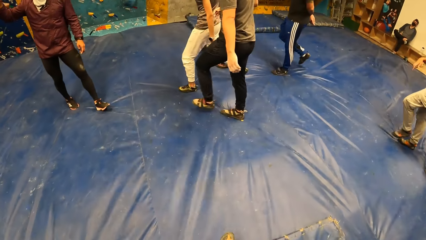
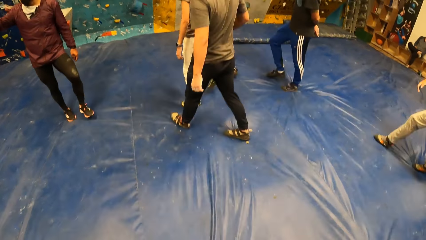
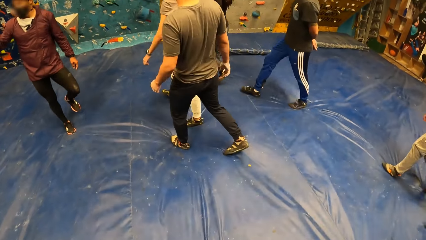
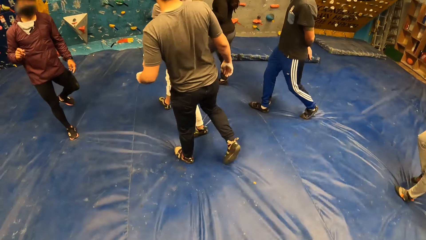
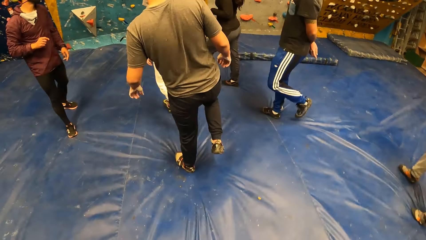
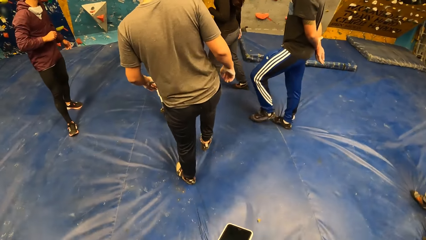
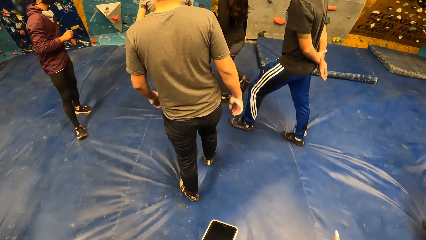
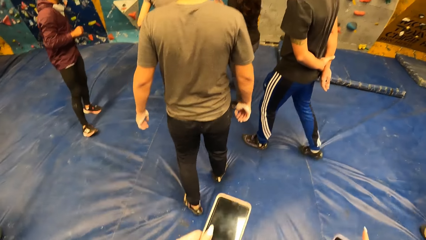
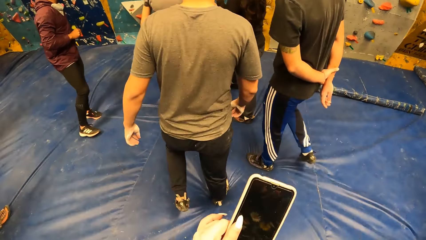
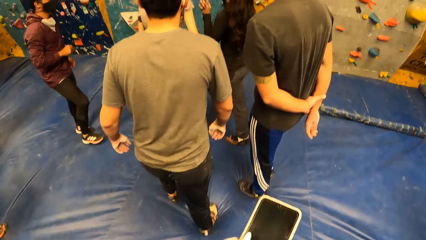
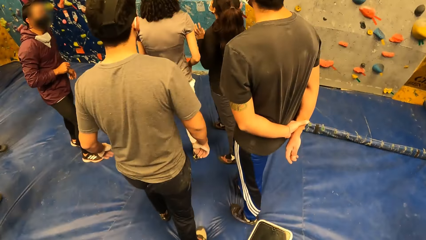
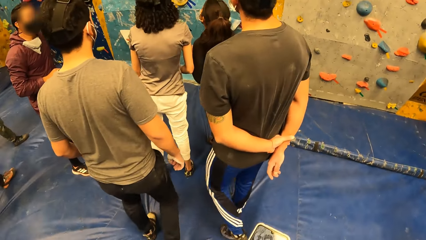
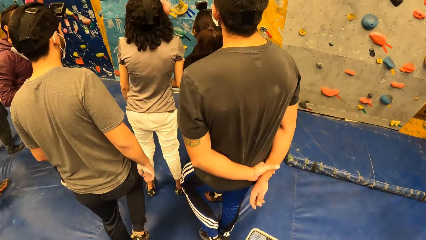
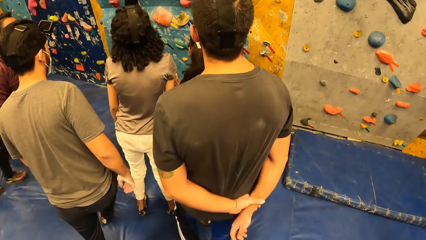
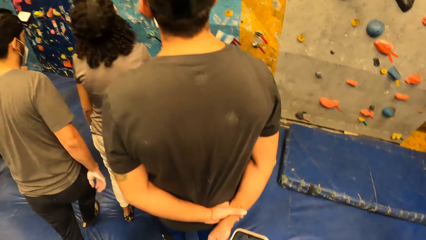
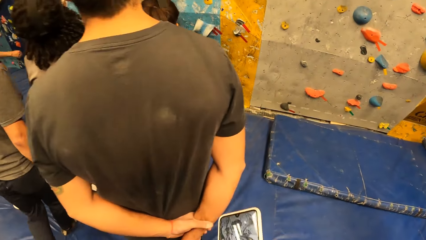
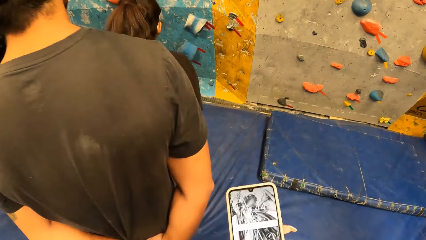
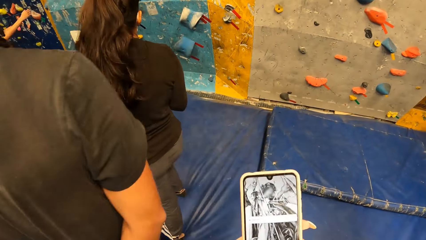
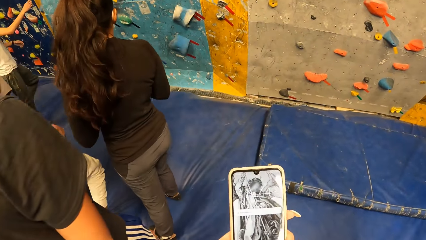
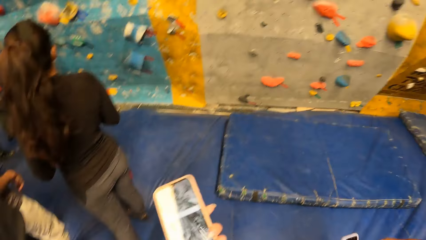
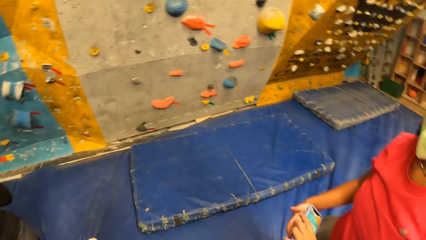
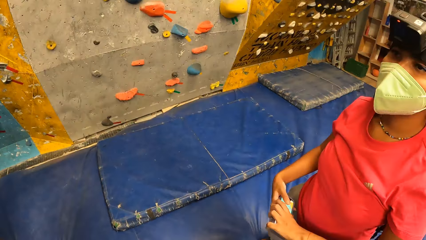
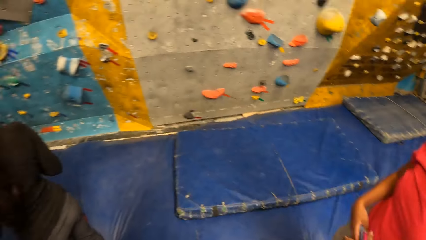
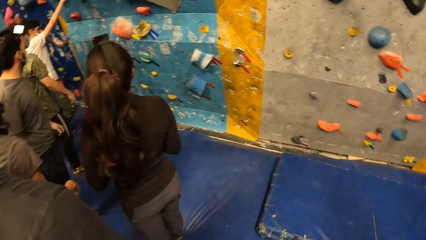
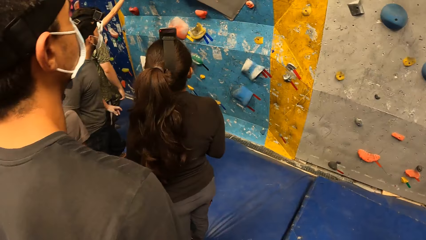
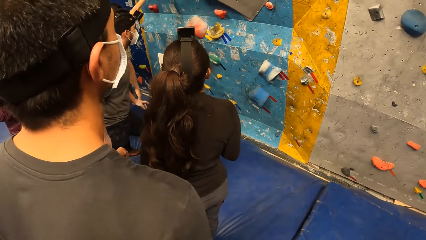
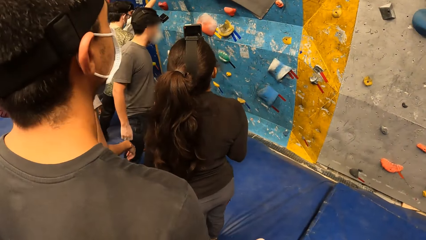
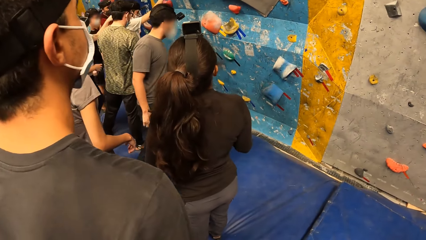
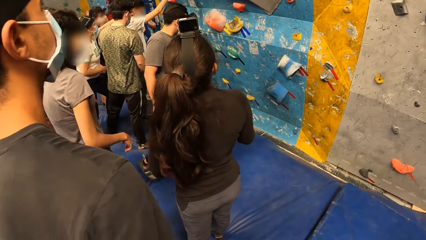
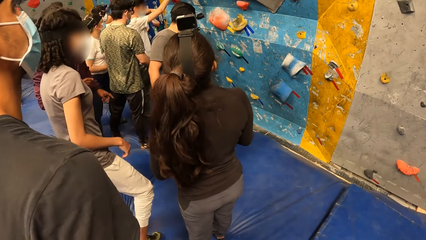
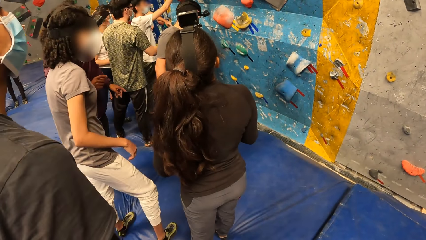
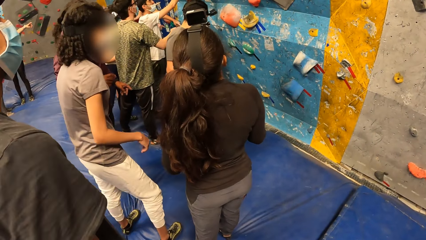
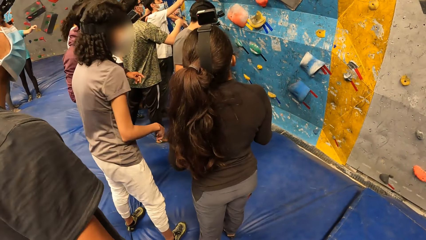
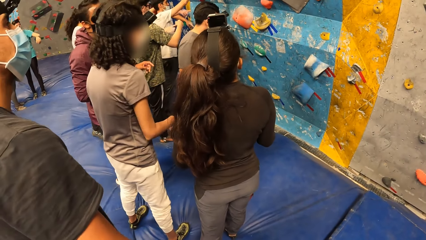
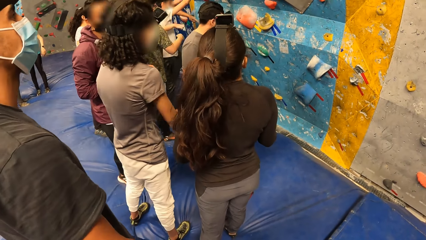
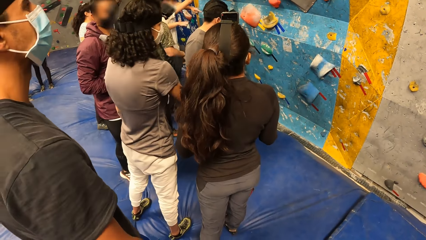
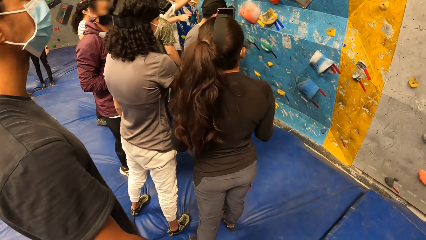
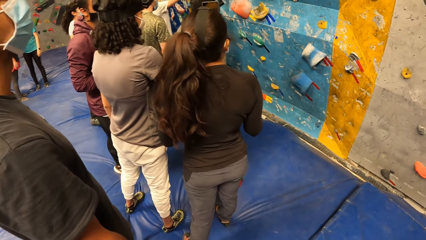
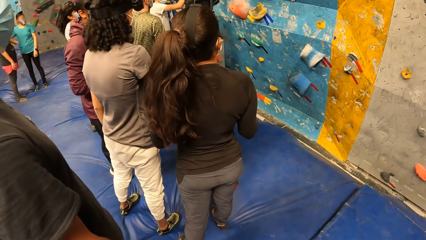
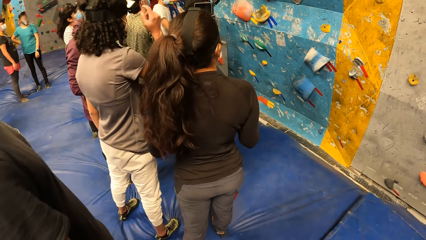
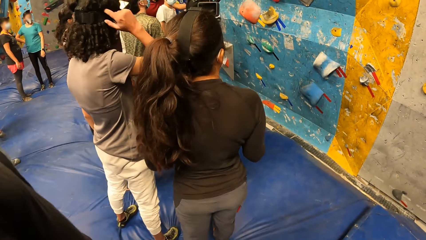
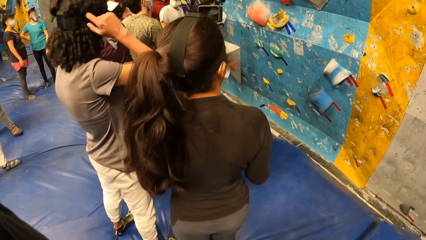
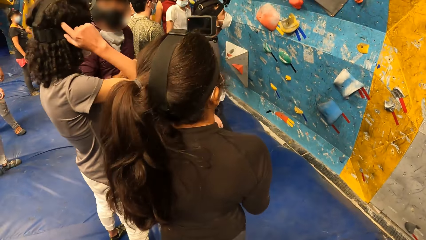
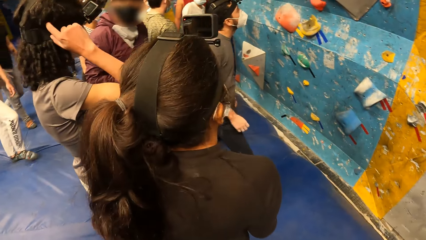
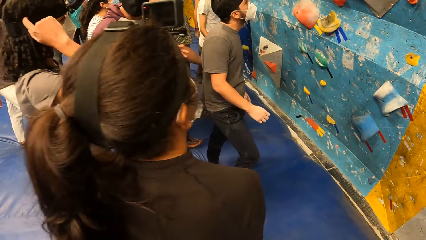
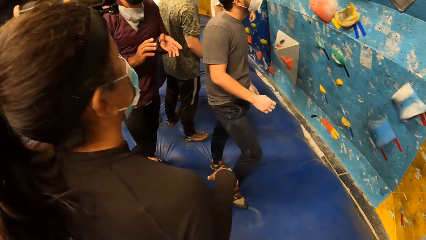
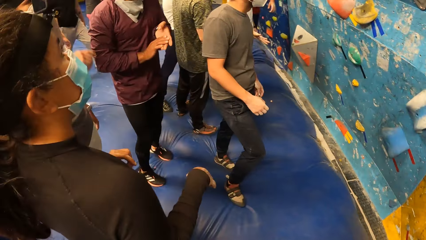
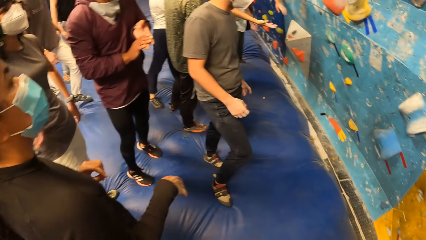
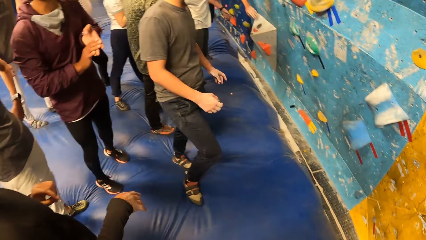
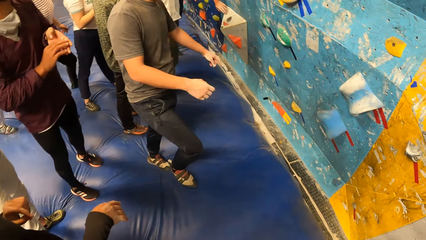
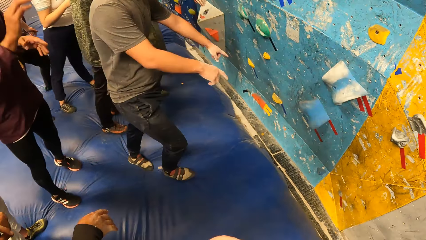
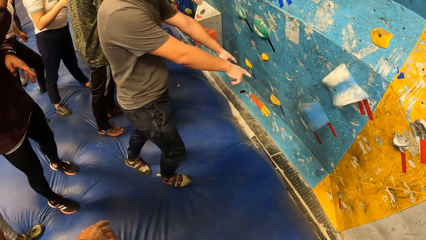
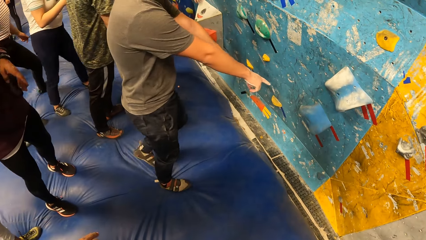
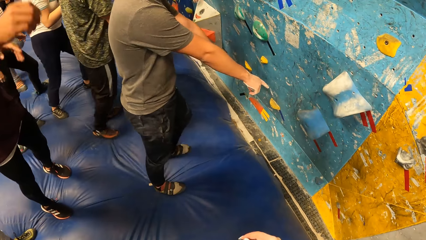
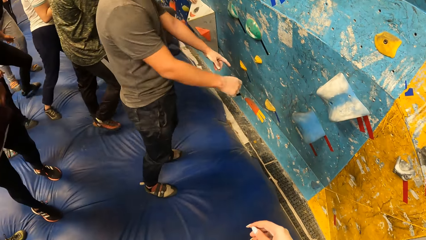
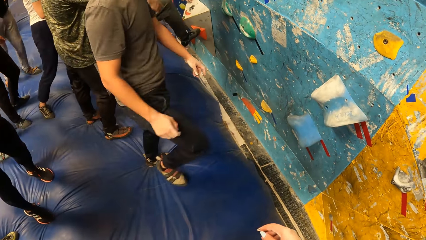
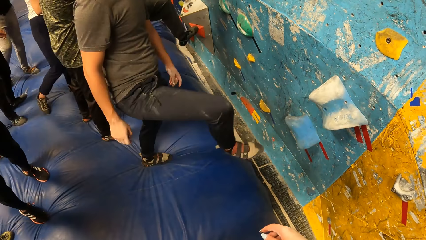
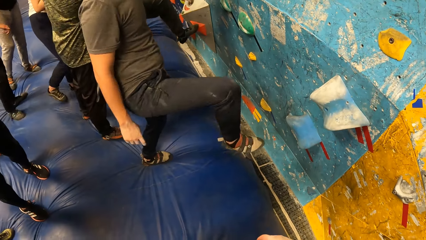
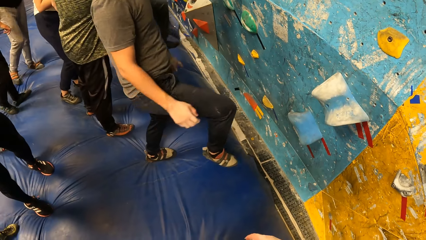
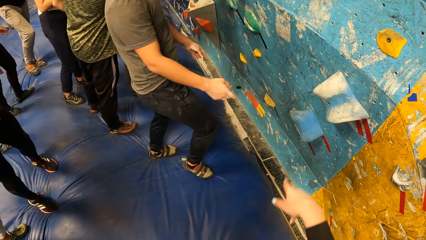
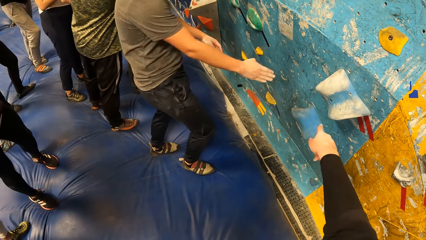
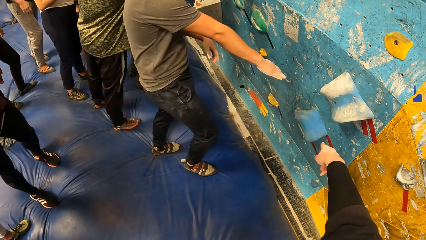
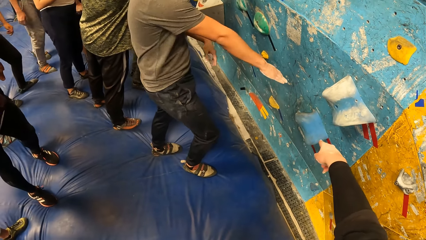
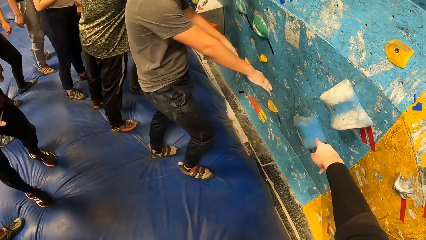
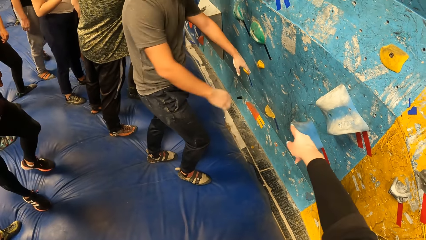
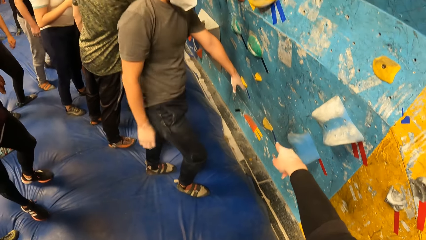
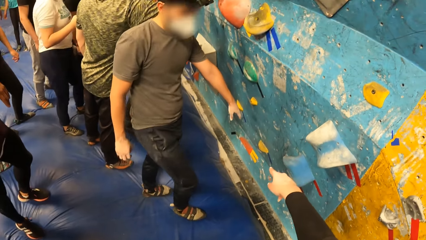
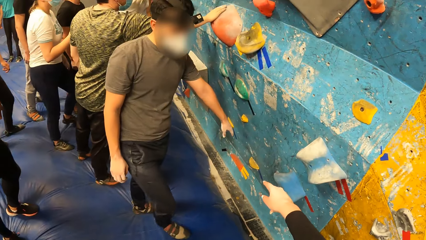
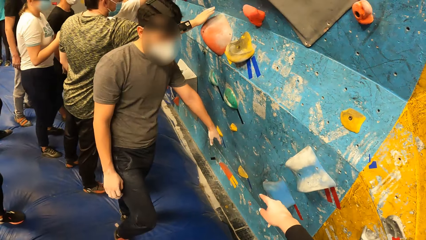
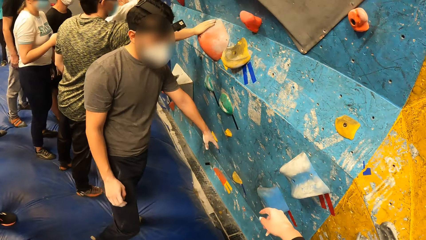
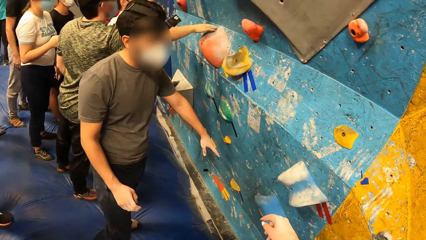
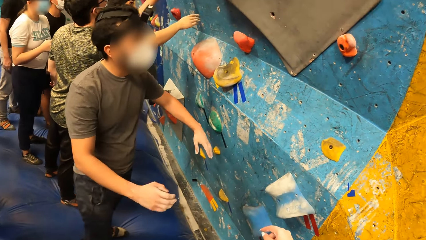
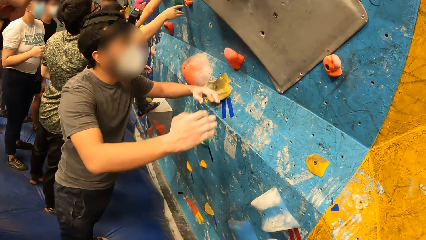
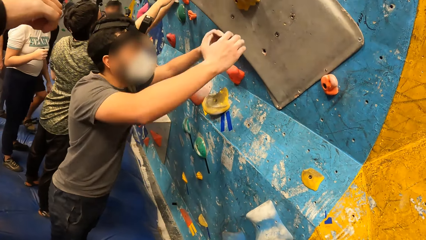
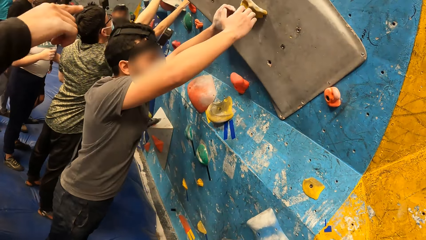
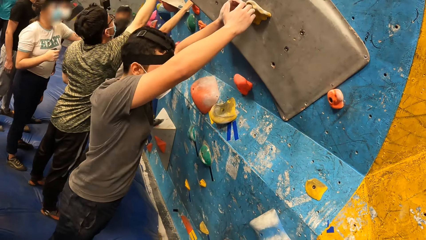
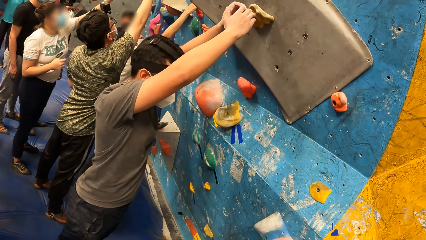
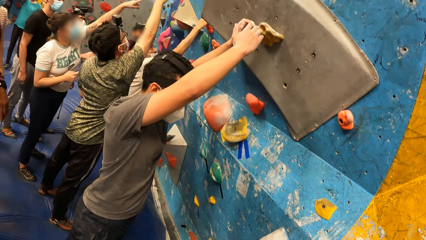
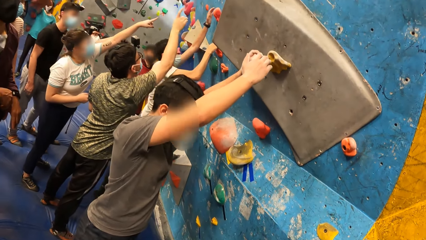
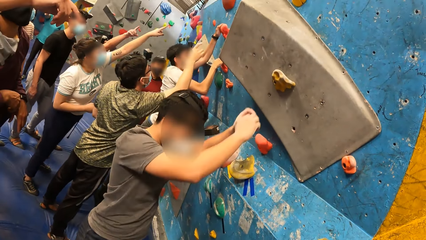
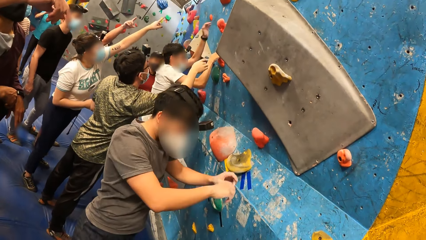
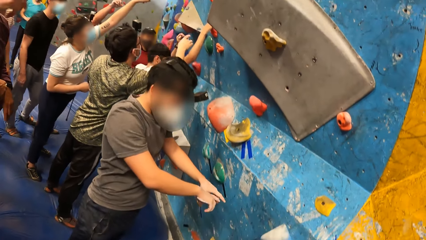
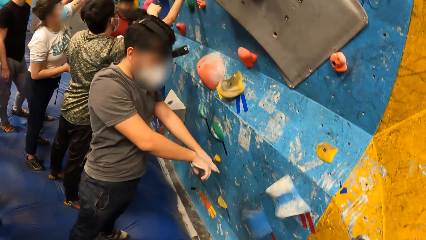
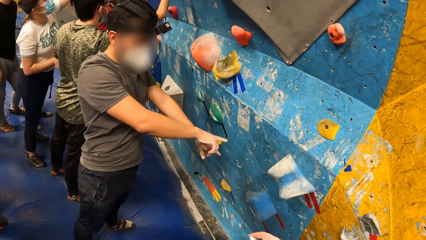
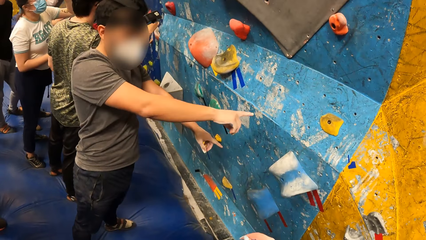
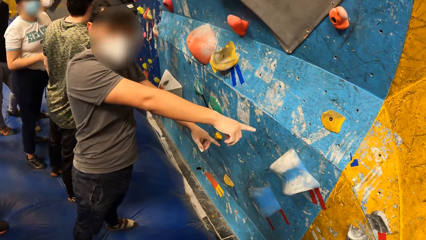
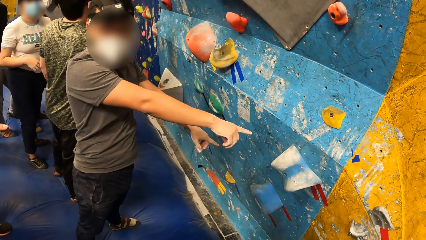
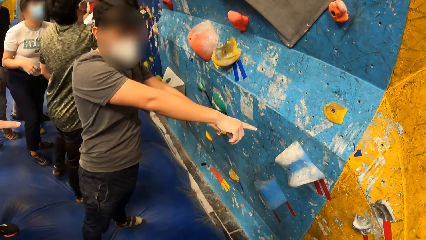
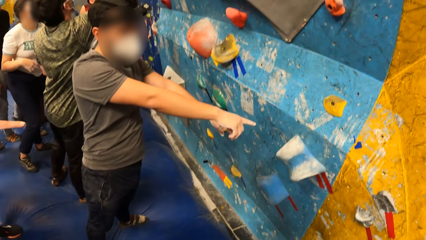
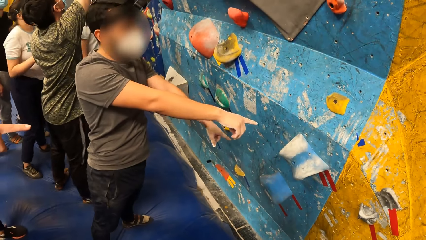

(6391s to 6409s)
The camera wearer uses the phone. They look around the room and walk around the room. They talk to a person.
